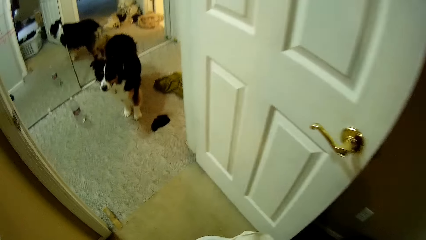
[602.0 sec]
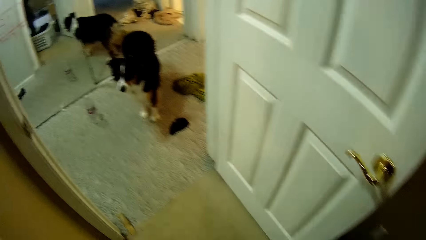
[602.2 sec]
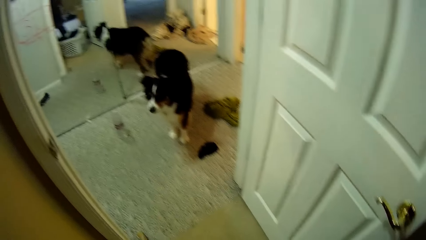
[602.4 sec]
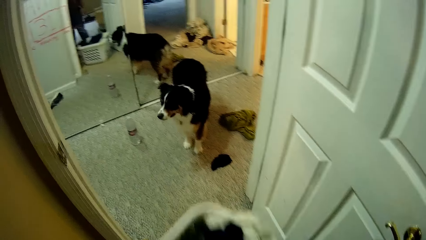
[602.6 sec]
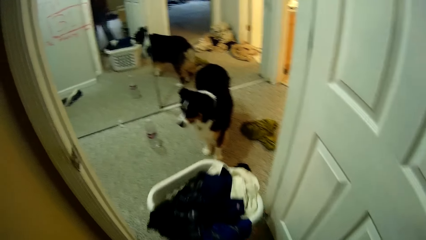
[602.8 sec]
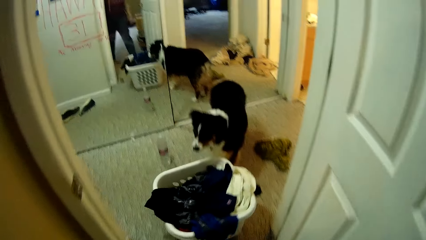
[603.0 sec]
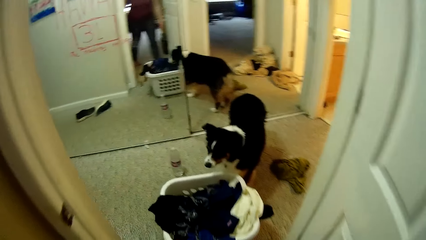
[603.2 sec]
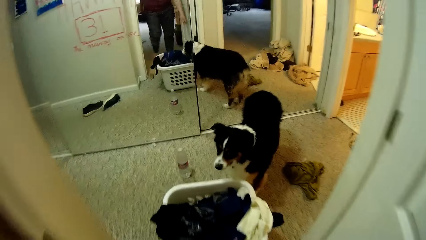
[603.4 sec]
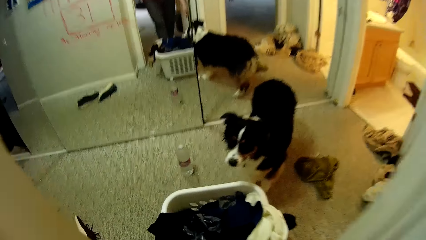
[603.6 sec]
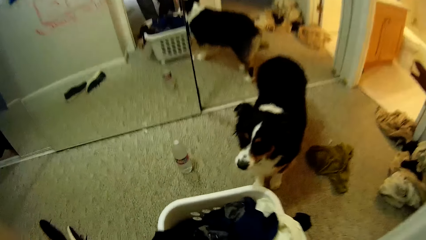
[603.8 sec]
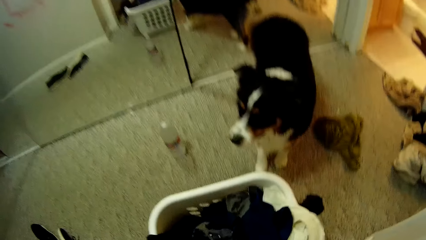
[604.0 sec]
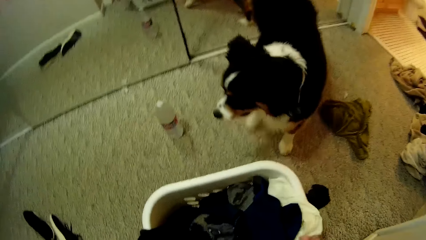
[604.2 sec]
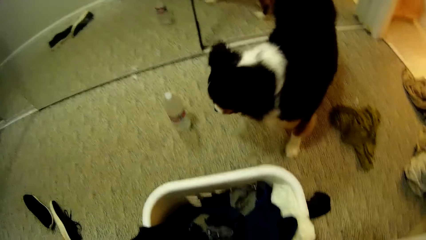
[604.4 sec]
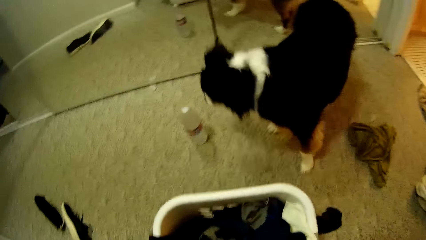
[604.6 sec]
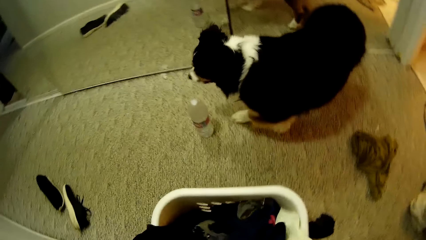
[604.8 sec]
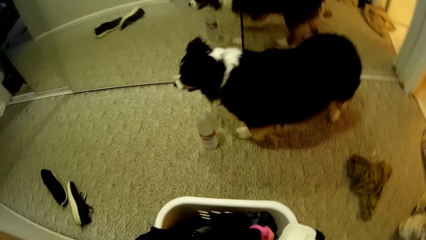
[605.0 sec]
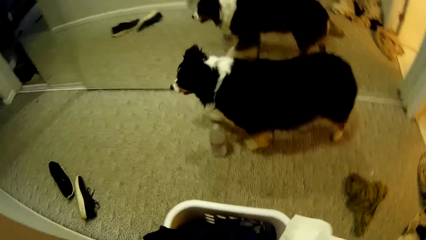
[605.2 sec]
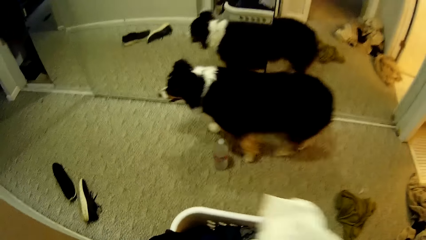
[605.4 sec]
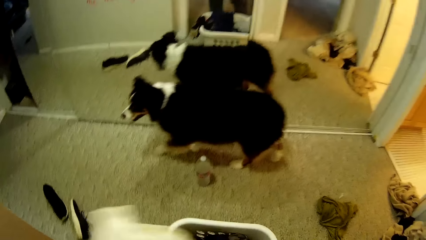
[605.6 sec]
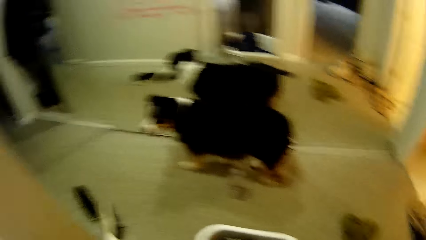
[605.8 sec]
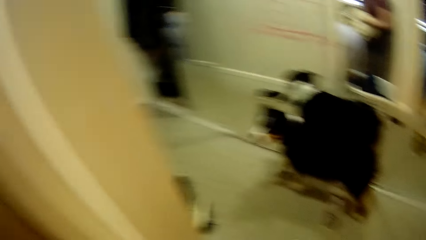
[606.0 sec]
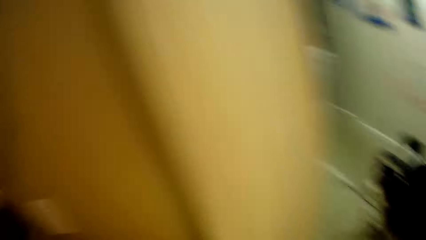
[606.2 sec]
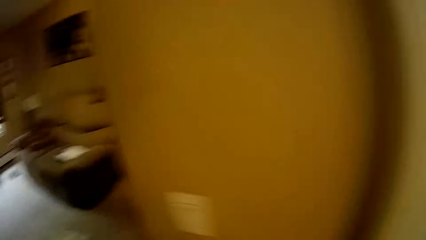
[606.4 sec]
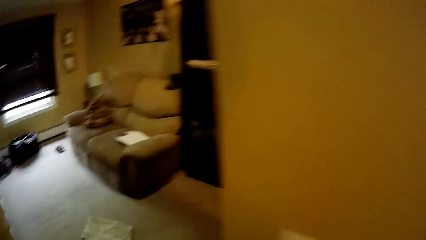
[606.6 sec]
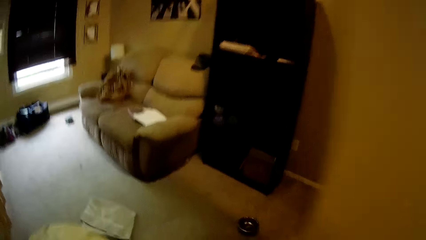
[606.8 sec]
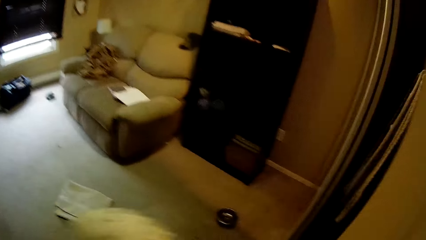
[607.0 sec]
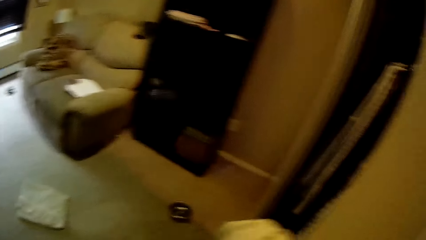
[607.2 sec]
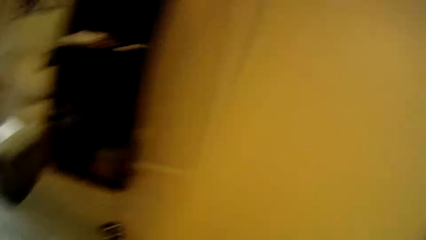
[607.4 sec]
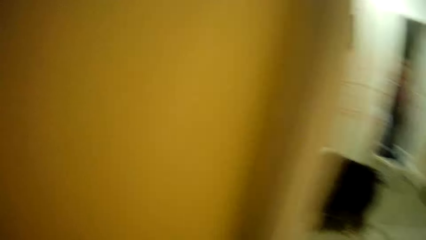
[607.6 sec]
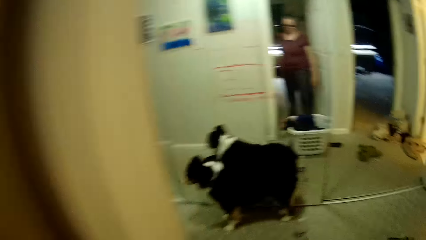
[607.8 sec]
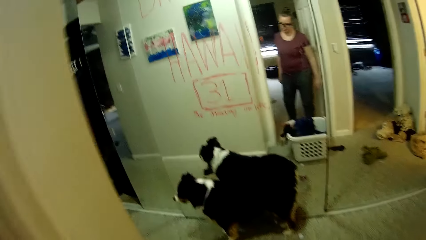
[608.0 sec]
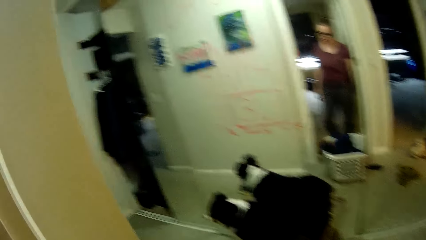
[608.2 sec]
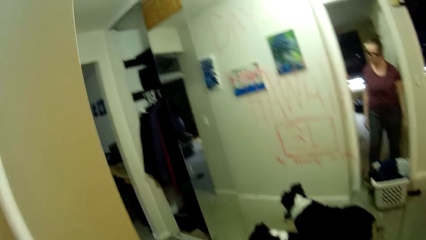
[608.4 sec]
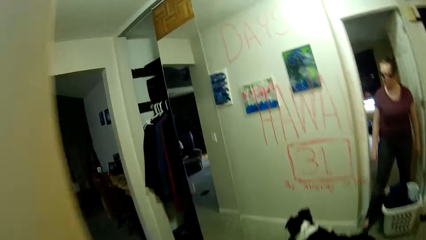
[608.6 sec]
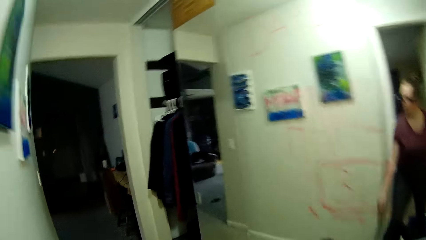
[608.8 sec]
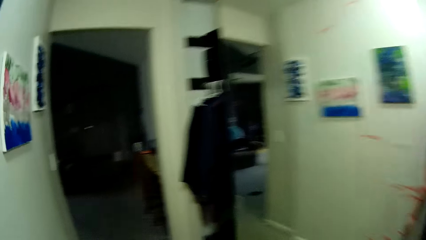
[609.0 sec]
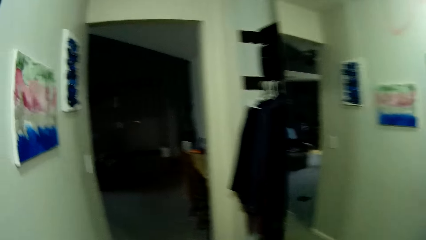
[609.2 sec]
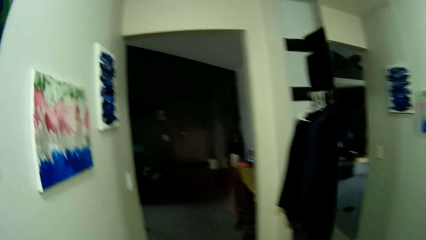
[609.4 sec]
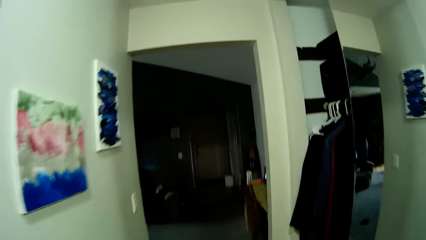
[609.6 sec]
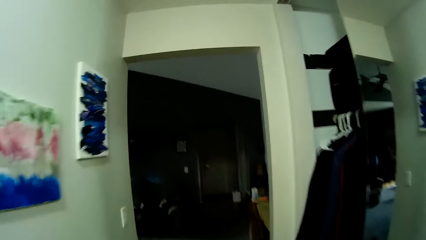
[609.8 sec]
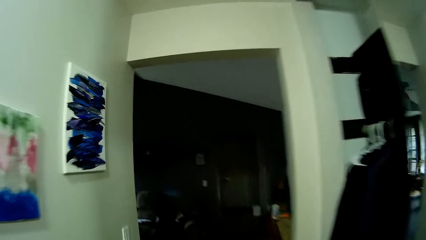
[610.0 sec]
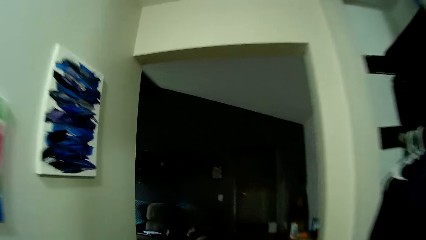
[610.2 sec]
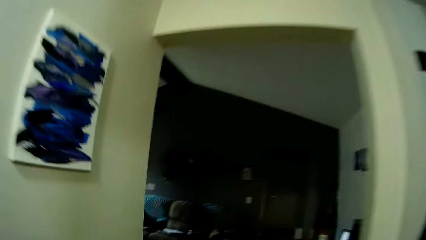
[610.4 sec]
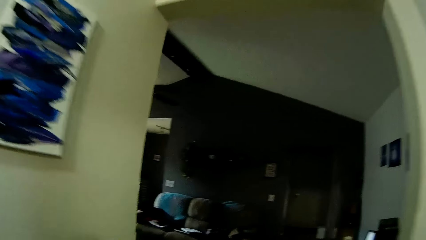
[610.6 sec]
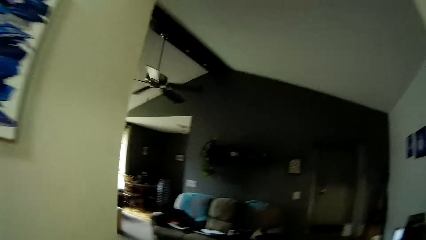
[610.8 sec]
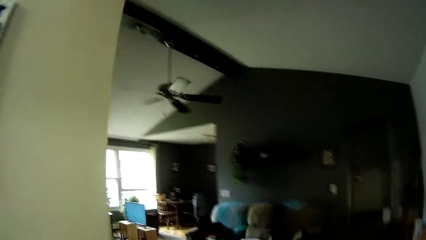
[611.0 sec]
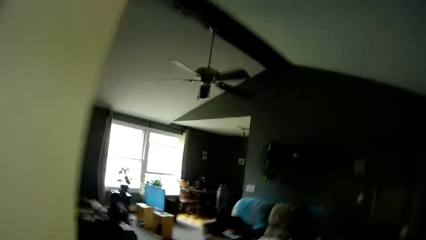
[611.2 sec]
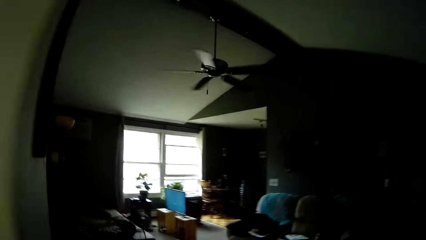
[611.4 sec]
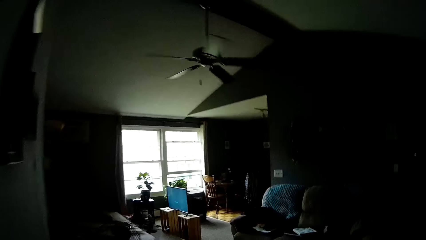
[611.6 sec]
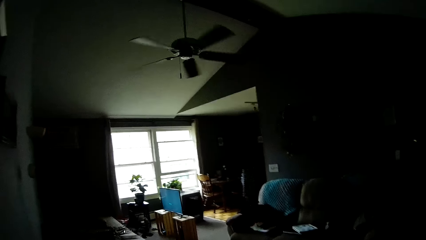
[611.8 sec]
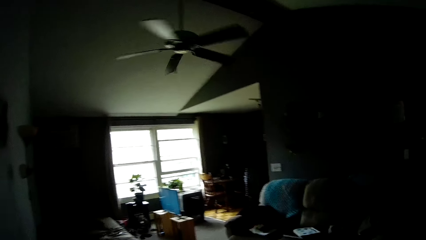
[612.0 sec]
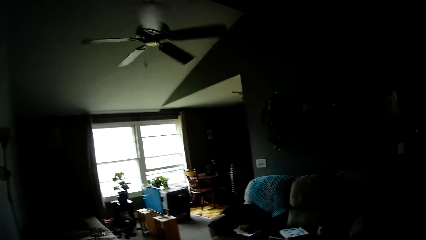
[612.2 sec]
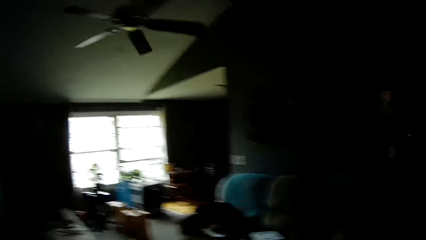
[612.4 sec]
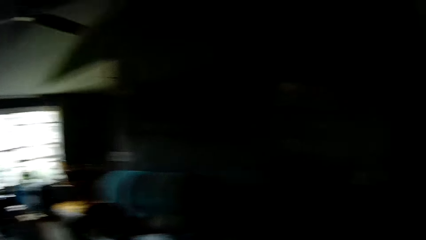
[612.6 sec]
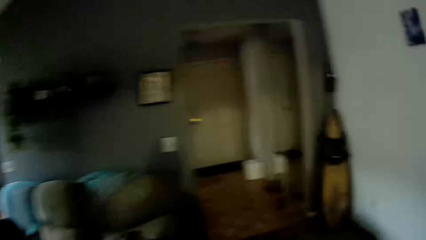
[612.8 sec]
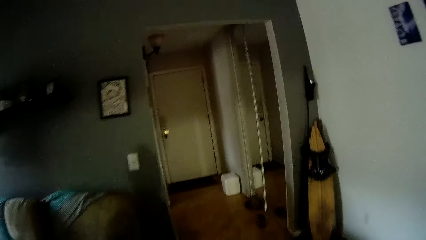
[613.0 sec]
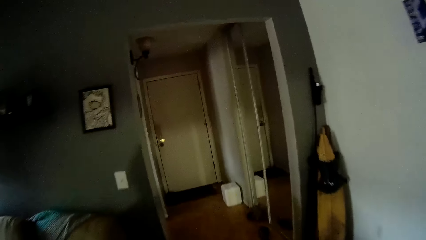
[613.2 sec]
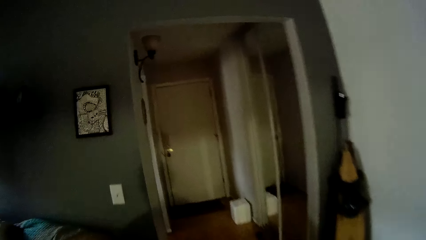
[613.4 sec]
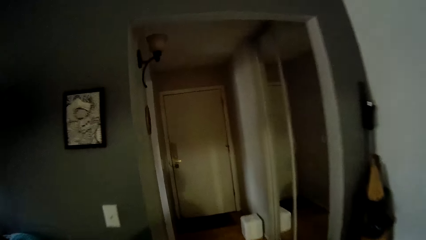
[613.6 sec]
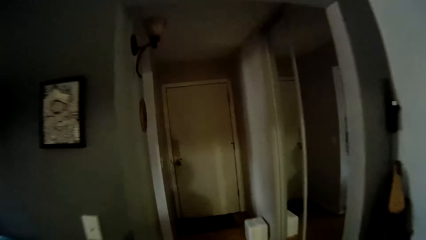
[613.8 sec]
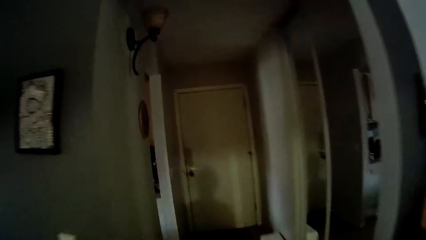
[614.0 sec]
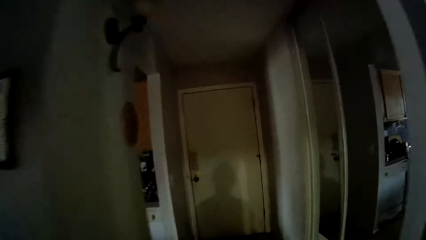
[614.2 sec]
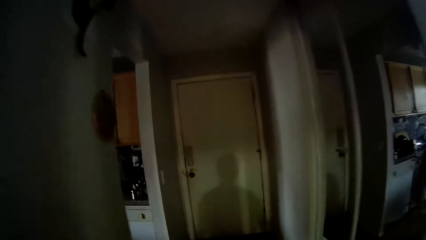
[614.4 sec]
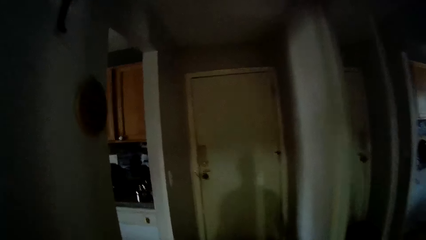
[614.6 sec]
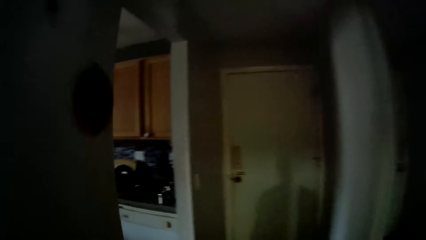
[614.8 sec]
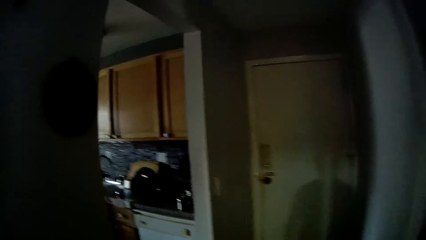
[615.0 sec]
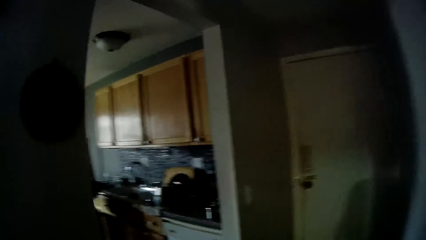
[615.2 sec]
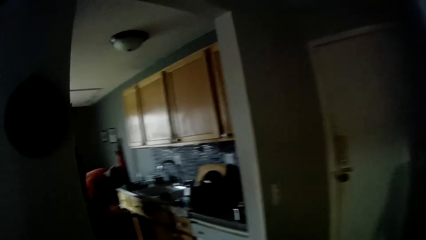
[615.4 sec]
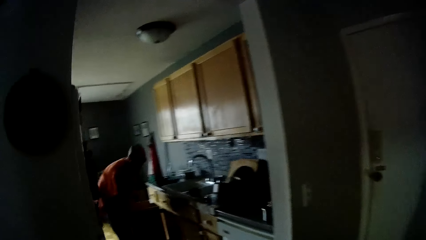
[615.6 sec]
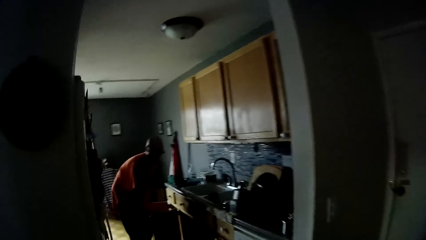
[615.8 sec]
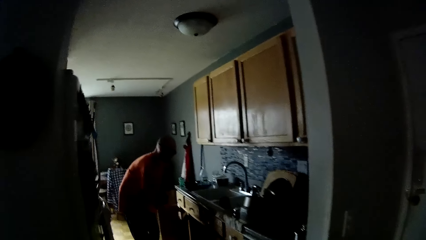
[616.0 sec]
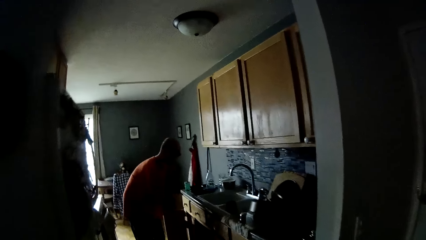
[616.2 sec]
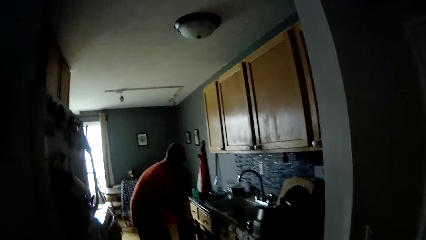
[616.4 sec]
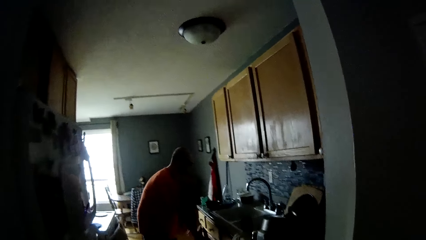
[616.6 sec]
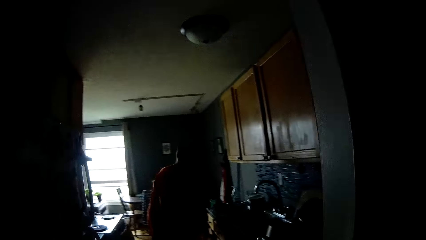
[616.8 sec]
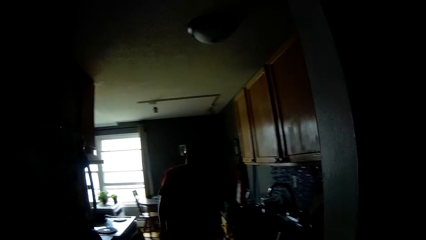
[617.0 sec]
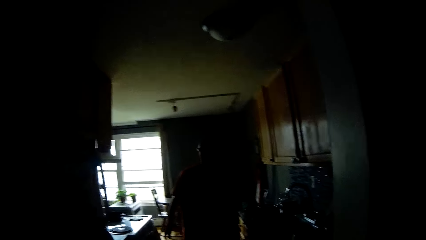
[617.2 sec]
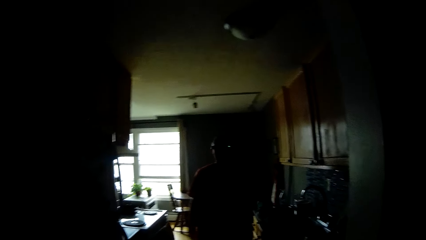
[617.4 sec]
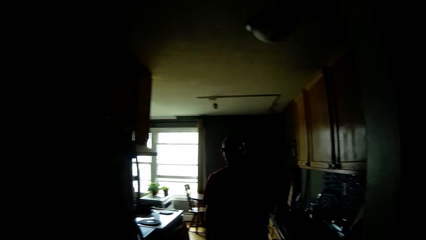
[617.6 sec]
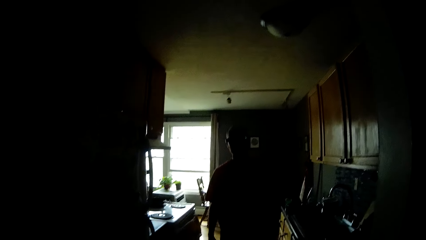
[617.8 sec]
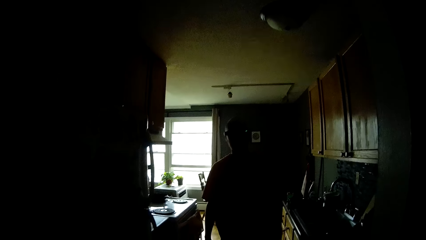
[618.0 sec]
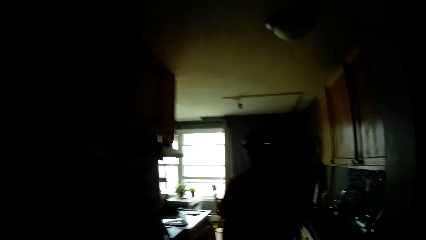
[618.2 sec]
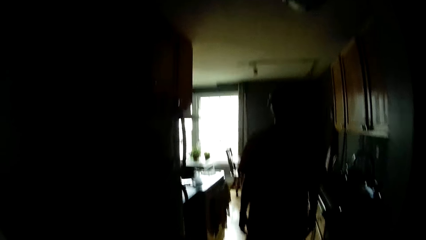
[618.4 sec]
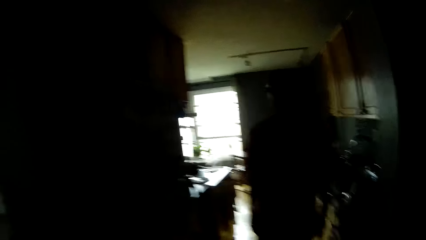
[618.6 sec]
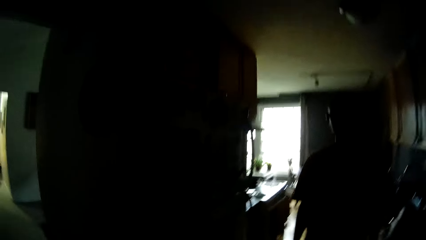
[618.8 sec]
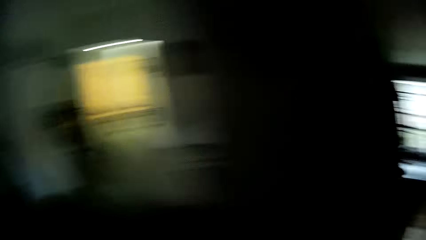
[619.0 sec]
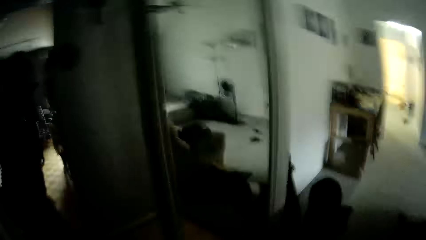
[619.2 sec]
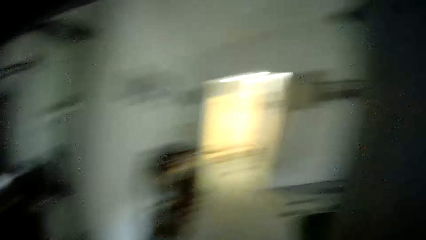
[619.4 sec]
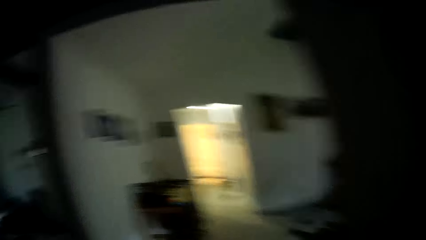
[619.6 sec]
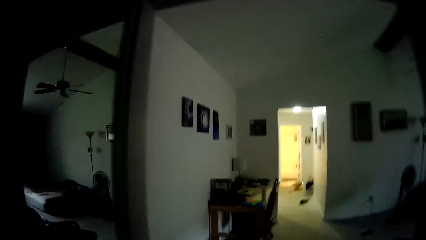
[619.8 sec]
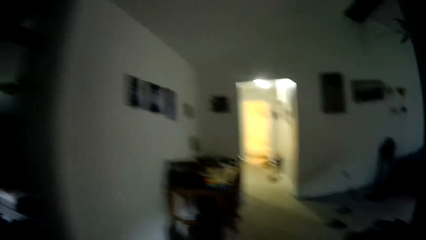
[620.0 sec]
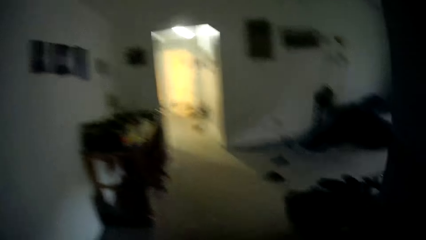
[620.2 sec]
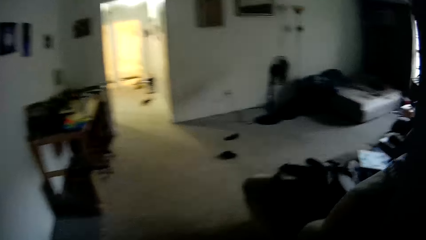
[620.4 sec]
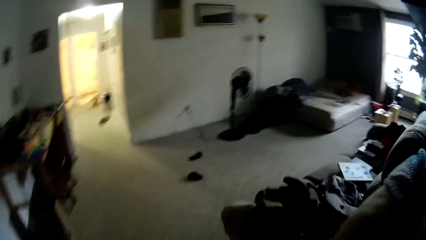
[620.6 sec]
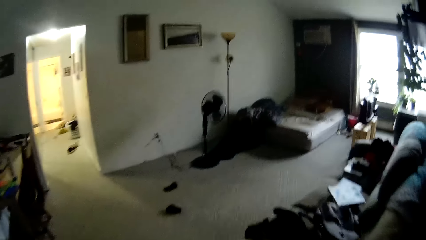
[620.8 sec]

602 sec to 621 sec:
The camera wearer pushes the laundry basket into the hallway with her left leg. She picks a piece of clothing from the laundry basket with both hands. She walks. She throws the piece of clothing into the closet with her left hand. She walks into a living room. A man stands. The man closes a kitchen cabinet with both hands. The man walks.
